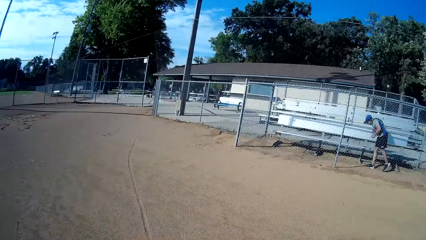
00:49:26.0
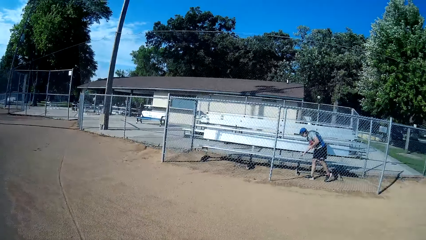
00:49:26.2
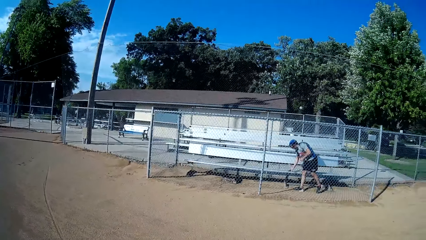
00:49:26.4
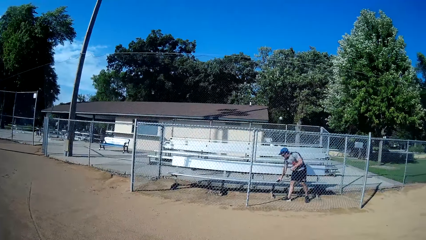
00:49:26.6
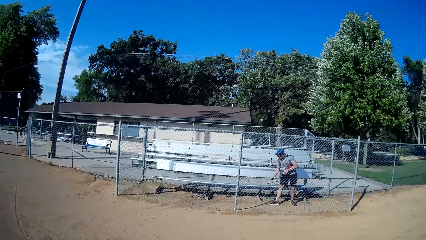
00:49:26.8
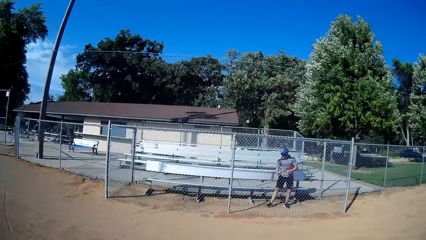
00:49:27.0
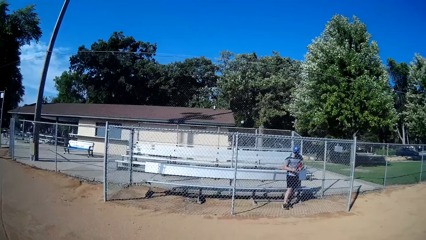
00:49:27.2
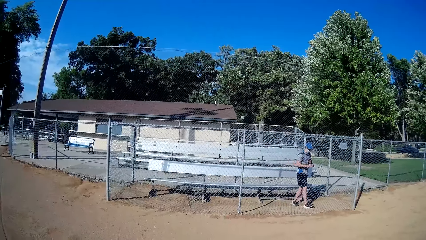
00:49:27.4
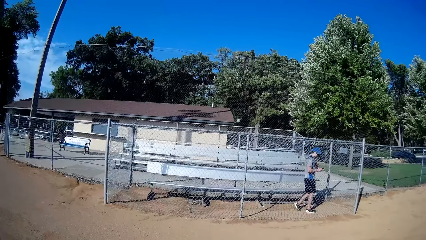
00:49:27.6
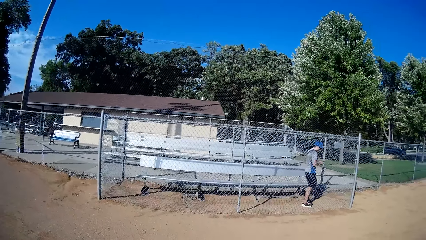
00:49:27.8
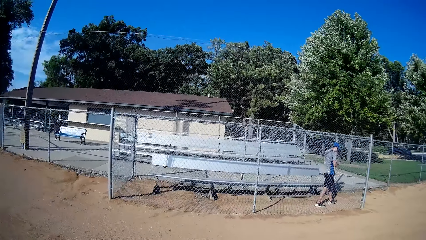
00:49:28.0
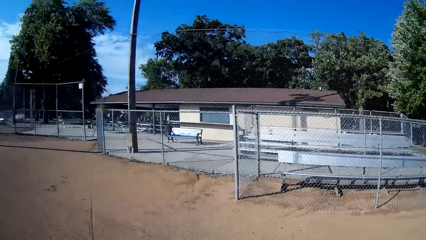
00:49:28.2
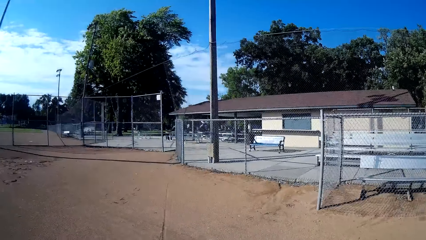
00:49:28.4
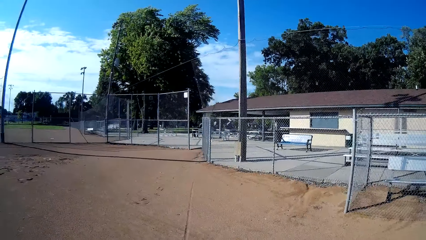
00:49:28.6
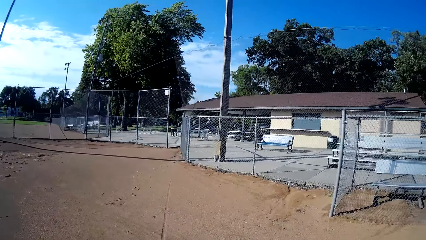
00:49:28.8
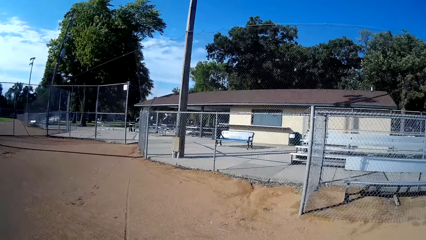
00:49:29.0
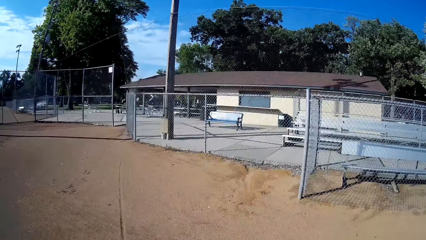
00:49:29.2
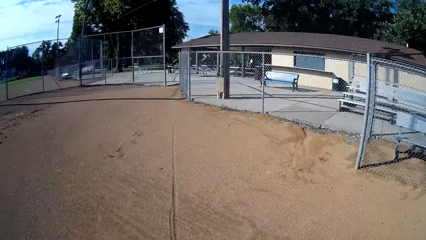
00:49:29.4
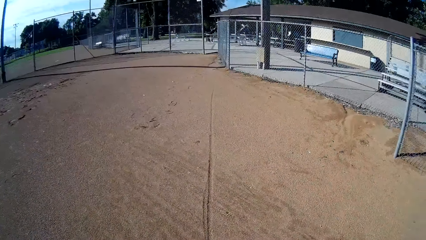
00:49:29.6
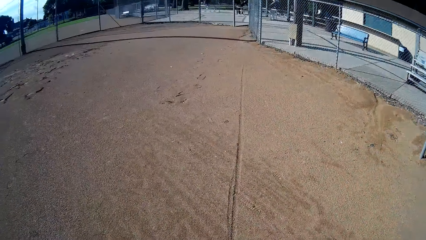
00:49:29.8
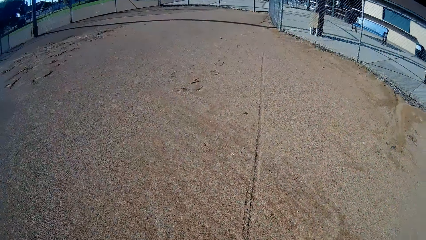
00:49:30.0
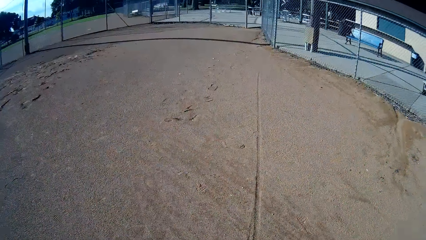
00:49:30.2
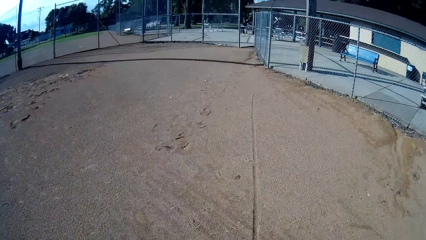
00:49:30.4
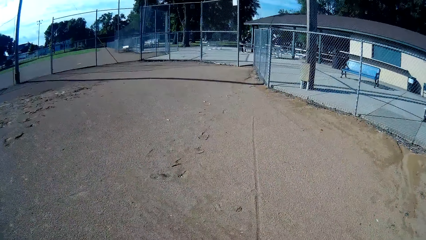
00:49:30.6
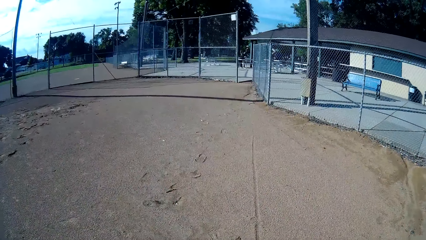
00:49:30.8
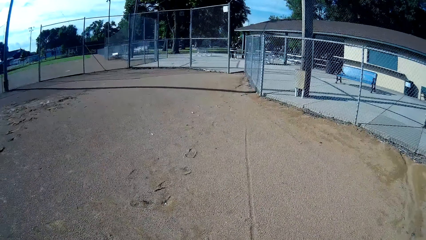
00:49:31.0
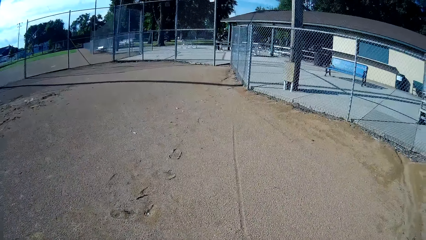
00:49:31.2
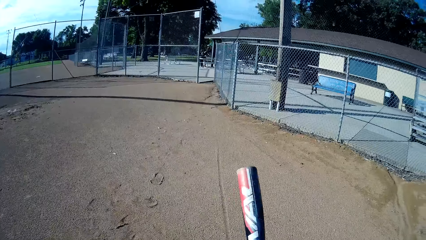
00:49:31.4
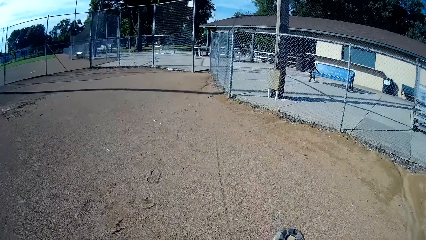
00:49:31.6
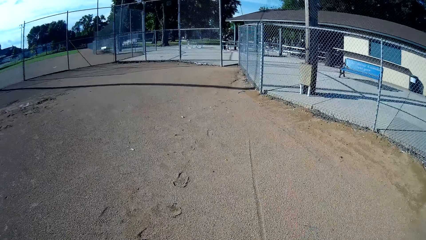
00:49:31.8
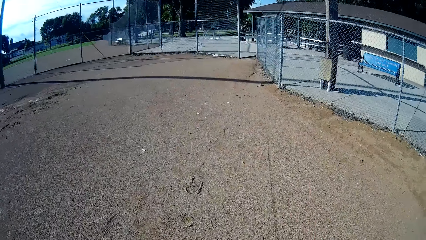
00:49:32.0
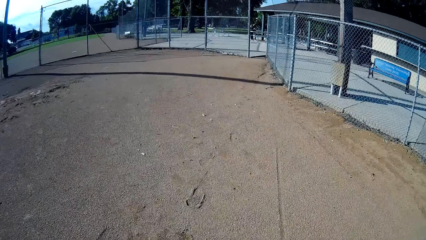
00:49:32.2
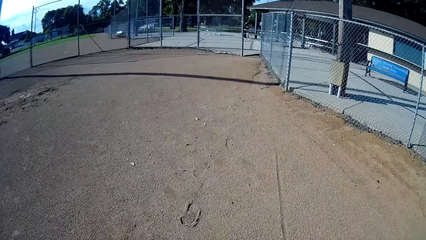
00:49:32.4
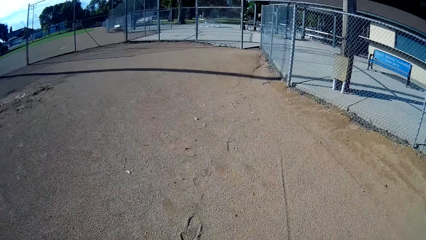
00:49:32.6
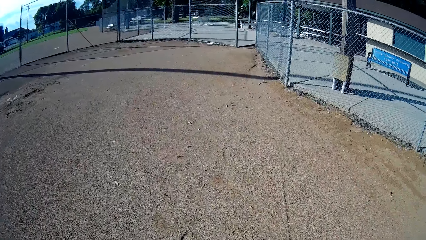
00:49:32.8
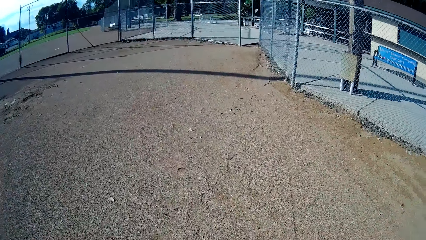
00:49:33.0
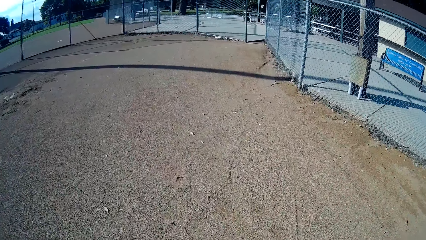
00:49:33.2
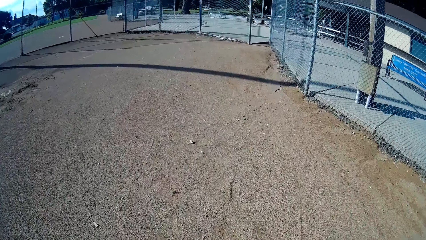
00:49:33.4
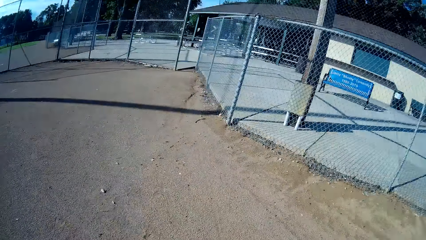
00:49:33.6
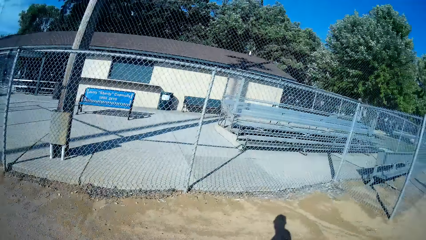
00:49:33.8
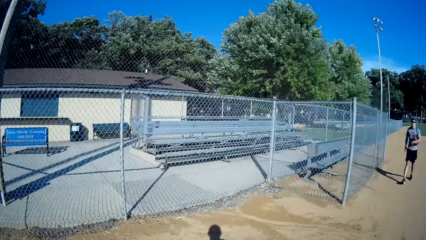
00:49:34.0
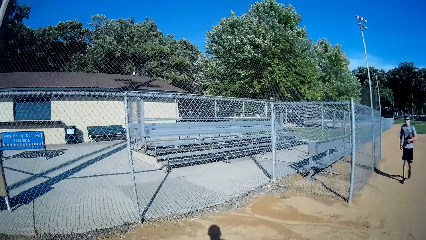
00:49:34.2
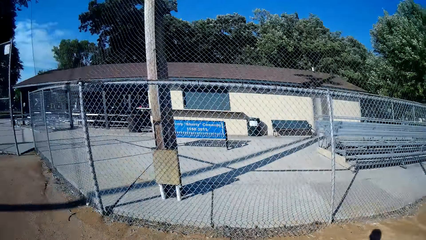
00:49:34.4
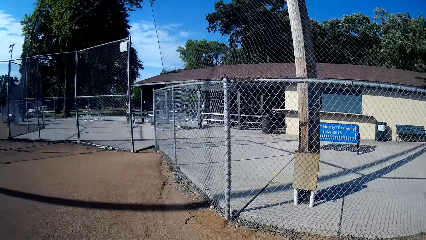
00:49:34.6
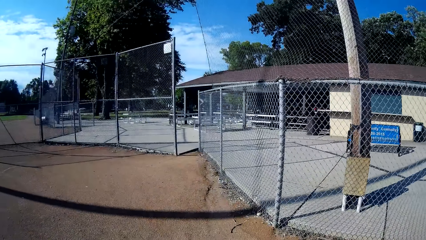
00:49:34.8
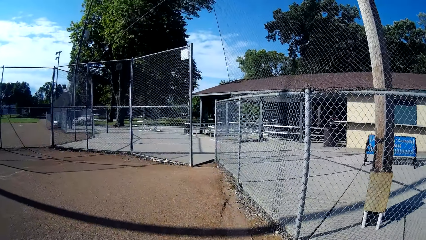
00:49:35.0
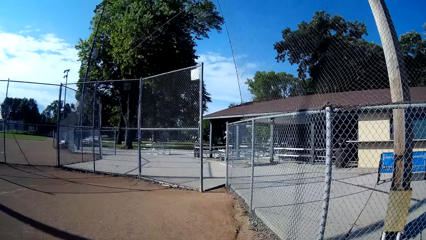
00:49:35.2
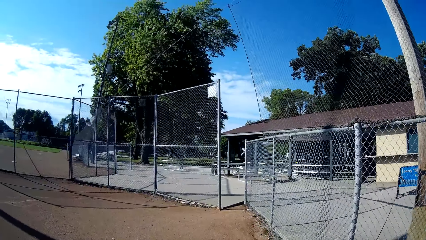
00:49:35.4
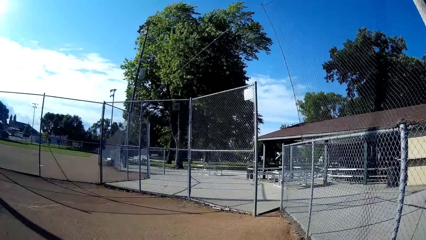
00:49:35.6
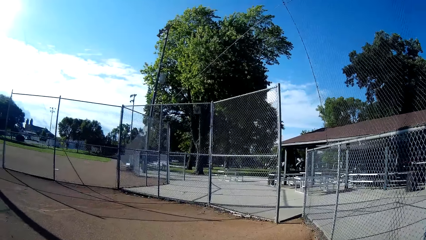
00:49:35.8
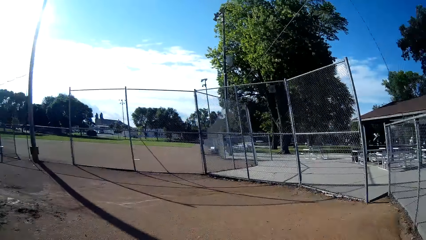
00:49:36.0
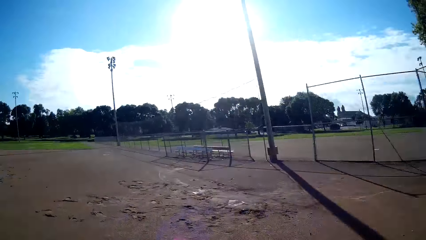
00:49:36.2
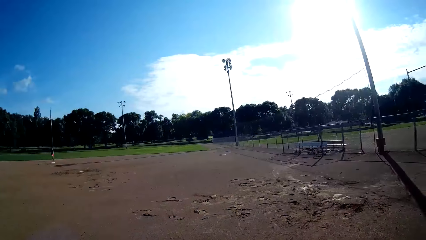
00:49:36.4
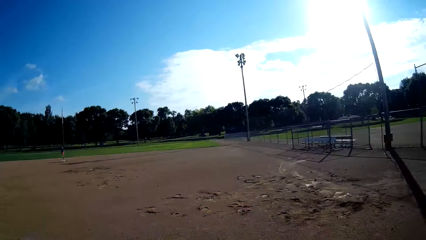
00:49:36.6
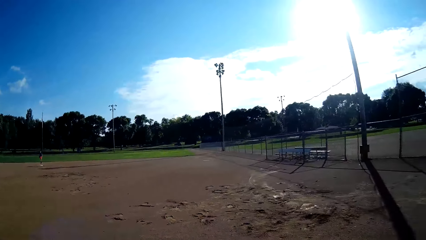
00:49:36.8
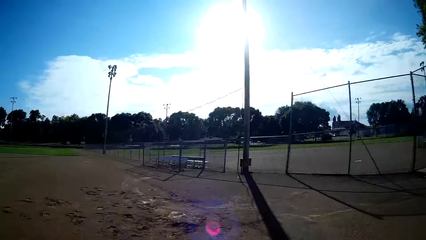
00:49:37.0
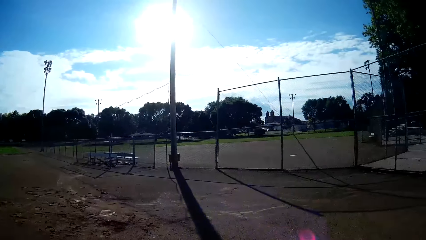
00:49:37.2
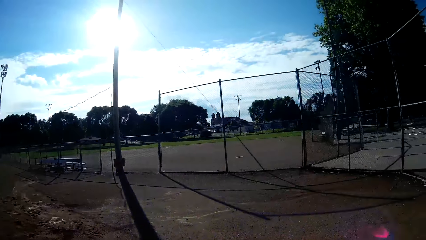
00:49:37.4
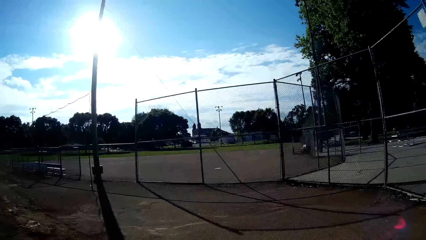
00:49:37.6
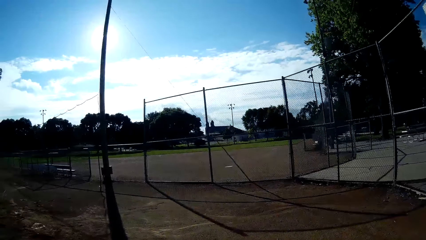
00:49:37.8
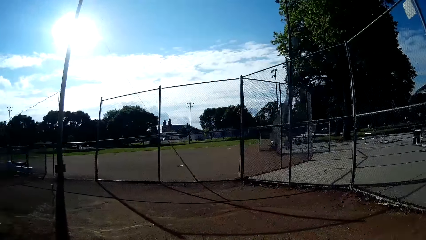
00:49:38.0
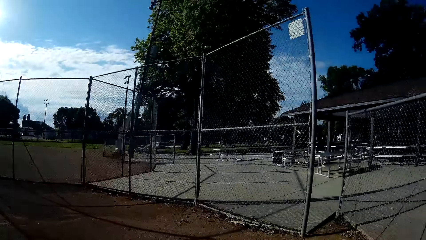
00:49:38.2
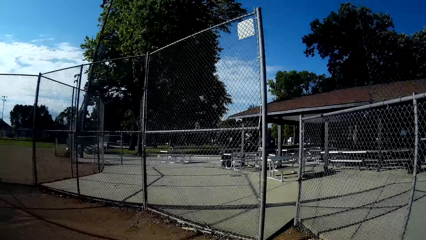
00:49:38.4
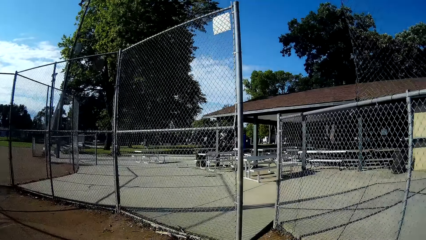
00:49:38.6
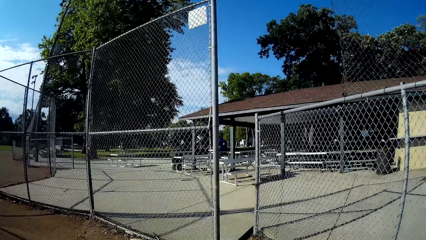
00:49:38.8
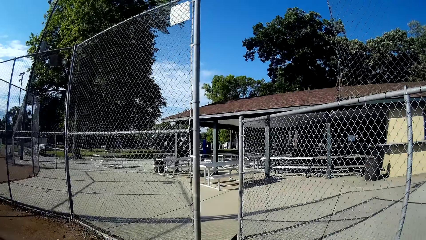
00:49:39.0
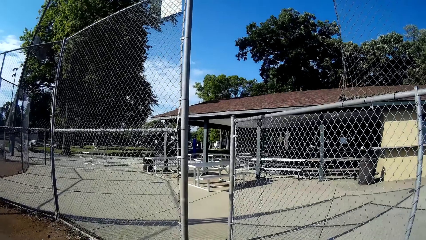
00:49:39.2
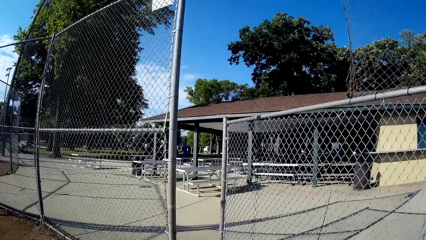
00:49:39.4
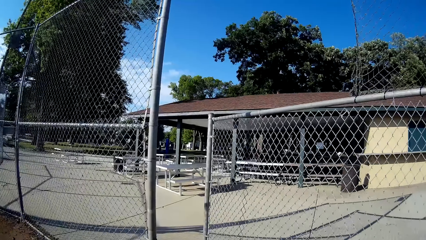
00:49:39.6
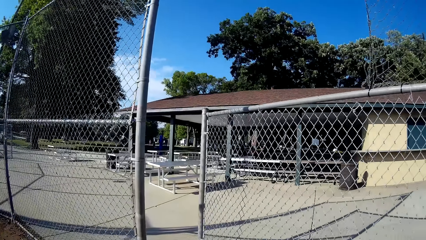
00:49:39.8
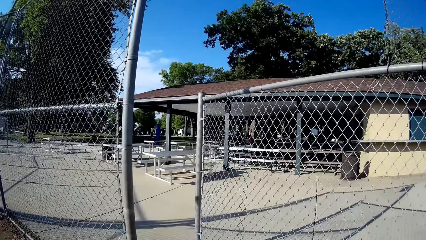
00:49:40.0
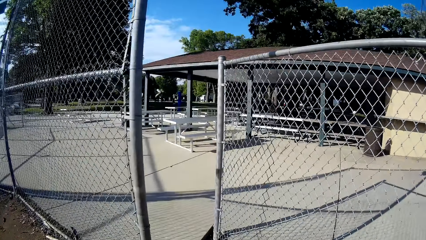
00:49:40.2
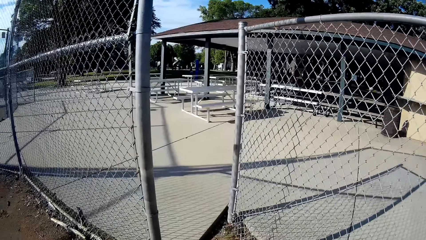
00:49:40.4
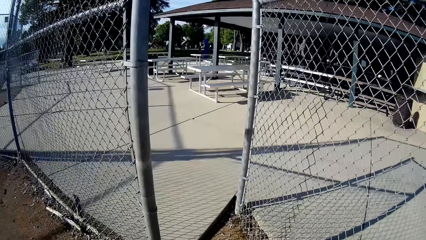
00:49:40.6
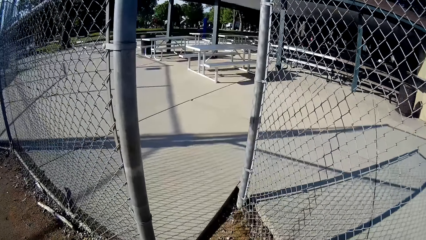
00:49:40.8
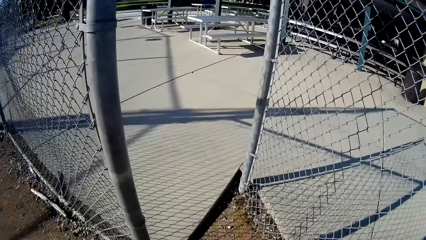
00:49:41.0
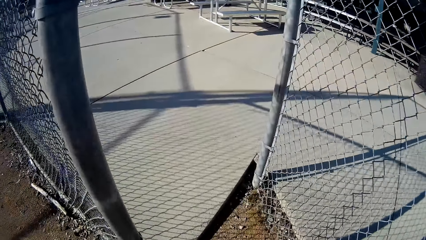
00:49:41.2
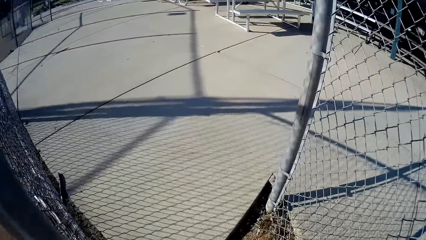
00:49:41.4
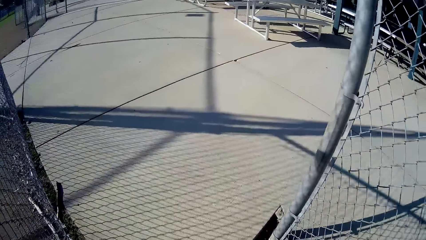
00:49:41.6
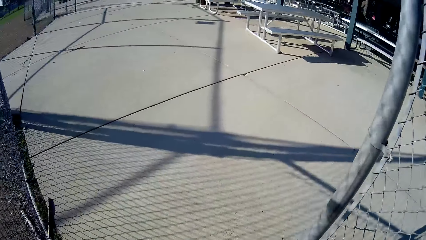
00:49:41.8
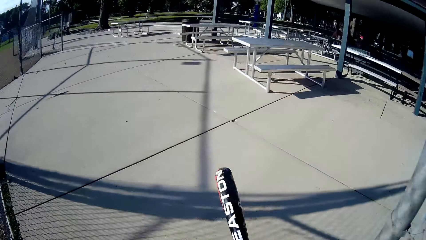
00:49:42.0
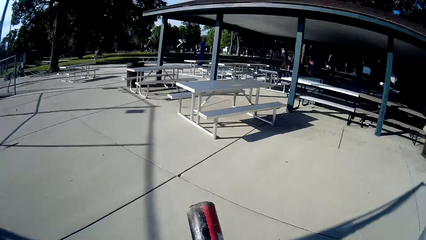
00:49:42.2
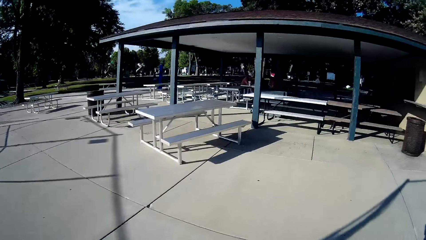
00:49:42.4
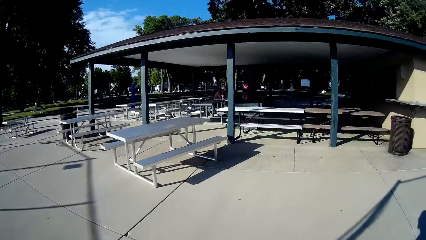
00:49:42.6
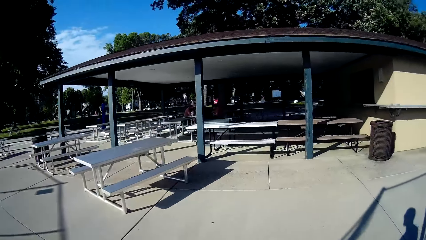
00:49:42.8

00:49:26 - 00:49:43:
The man picks up his phone from the bench. The camera wearer walks towards the parking lot. They flip the baseball bat again. They look at the man again. They look back in the direction of the field. They walk out of the baseball field gate.
